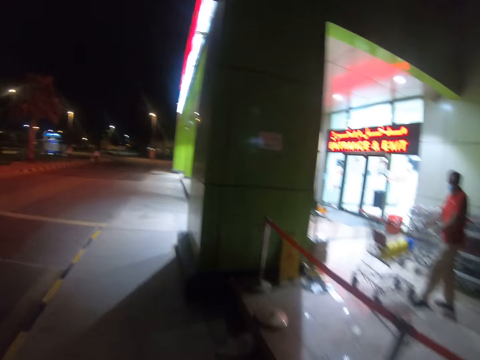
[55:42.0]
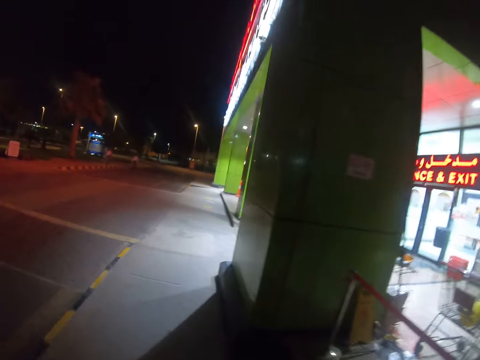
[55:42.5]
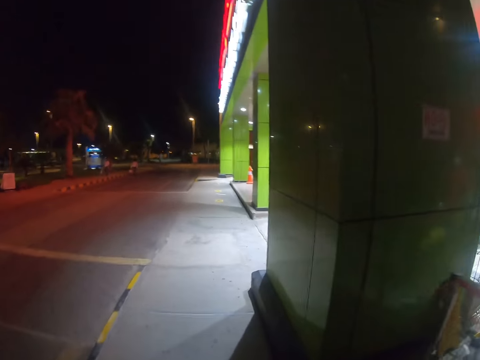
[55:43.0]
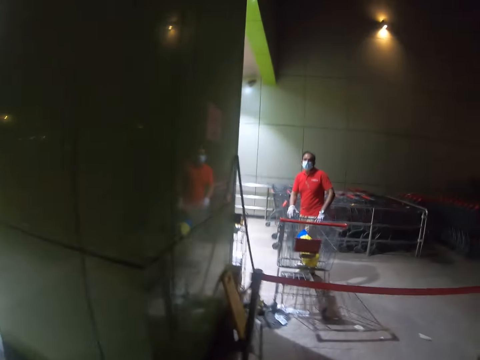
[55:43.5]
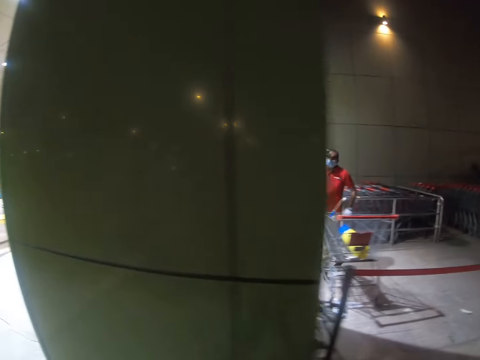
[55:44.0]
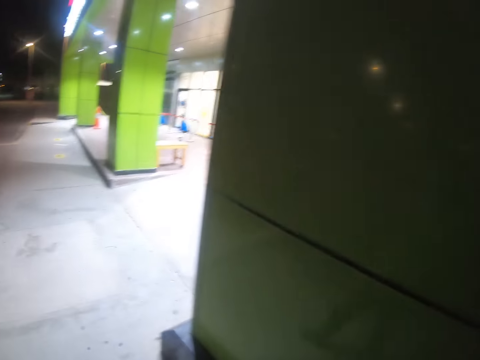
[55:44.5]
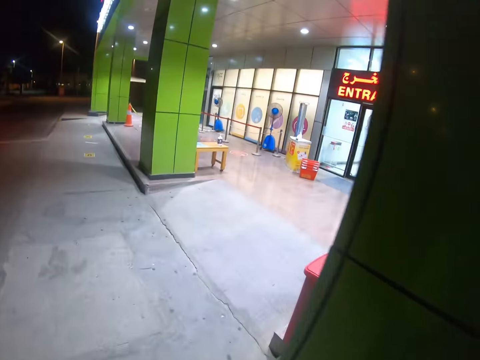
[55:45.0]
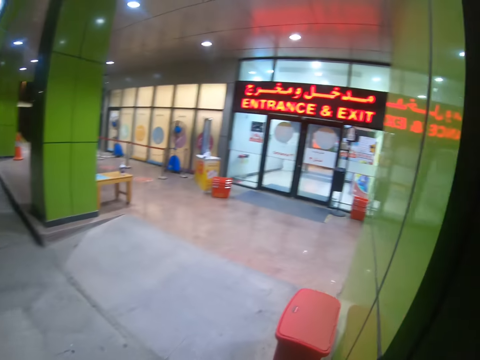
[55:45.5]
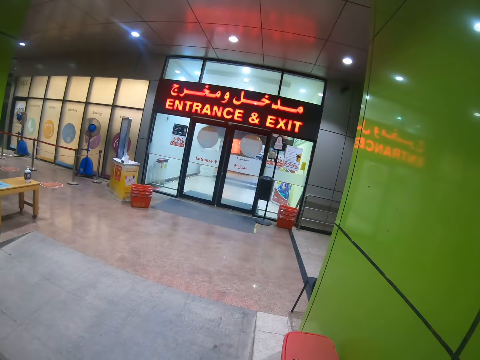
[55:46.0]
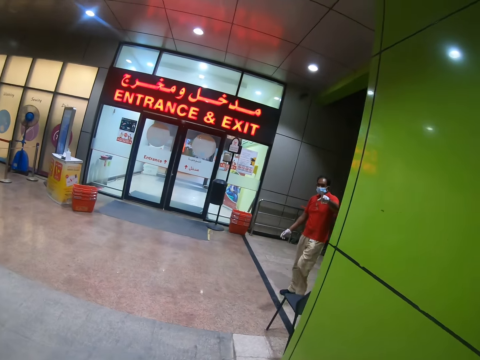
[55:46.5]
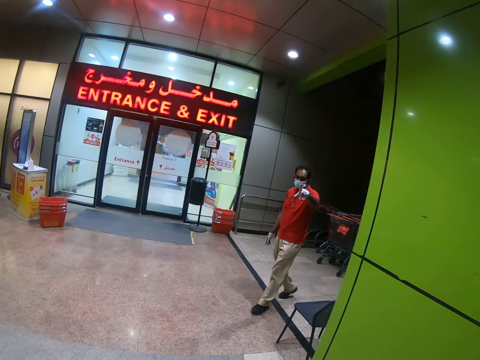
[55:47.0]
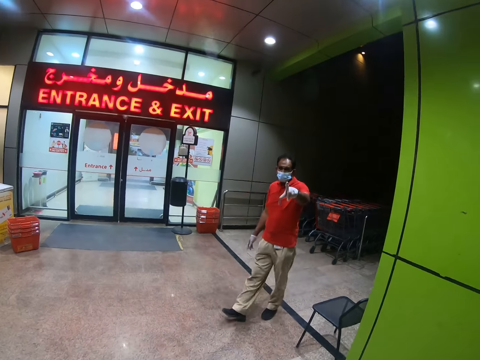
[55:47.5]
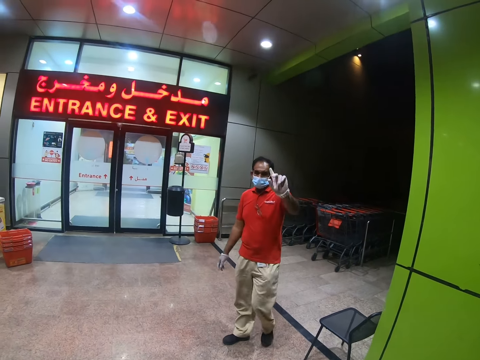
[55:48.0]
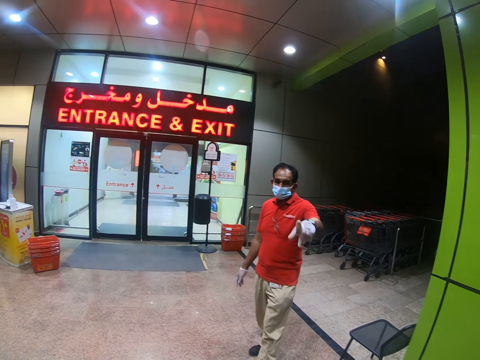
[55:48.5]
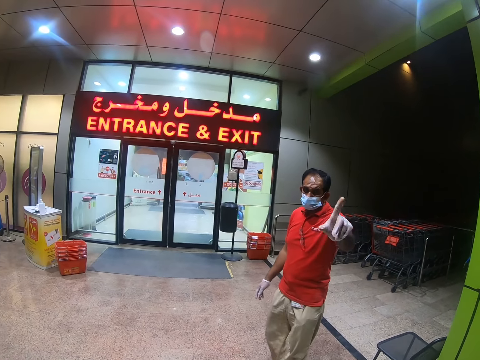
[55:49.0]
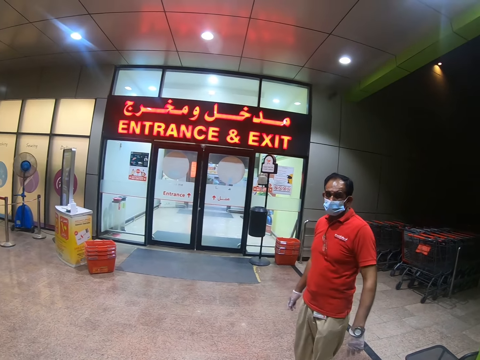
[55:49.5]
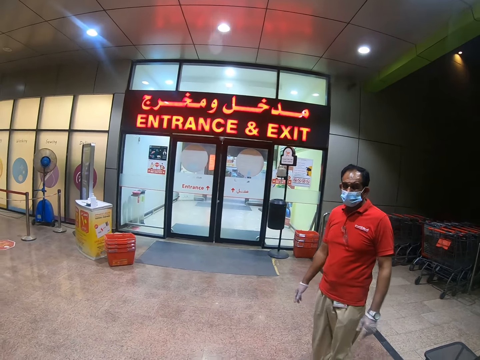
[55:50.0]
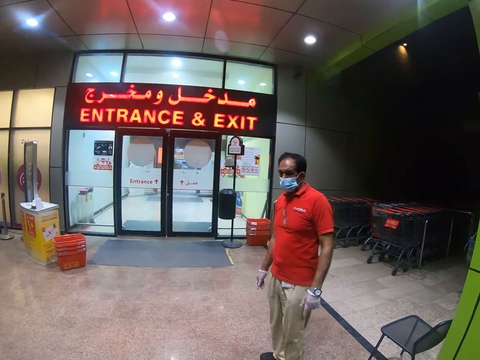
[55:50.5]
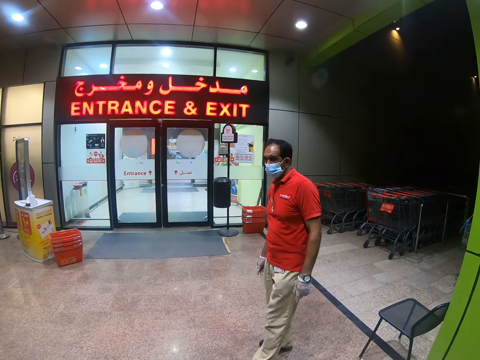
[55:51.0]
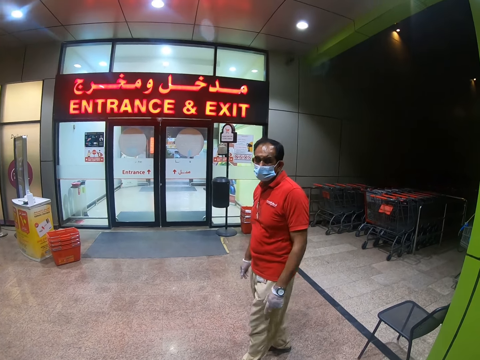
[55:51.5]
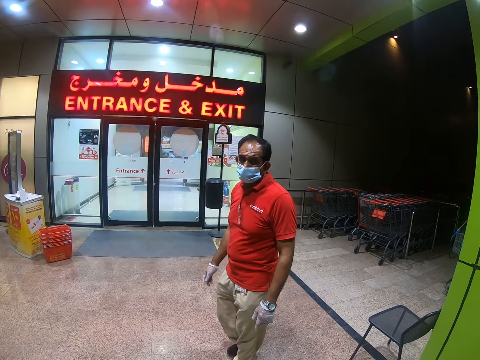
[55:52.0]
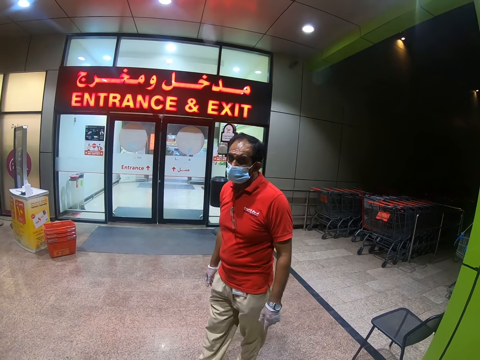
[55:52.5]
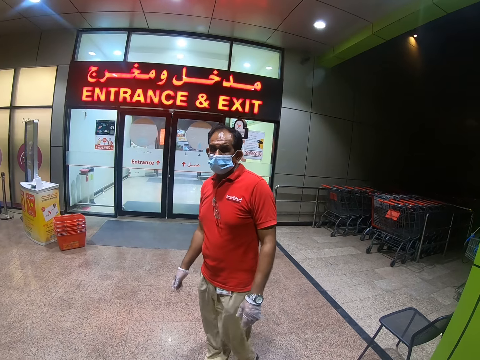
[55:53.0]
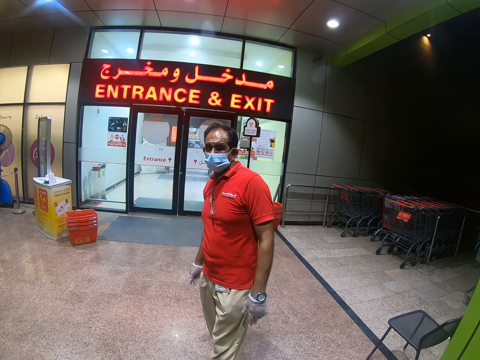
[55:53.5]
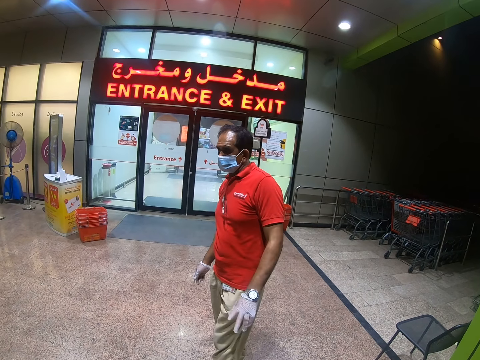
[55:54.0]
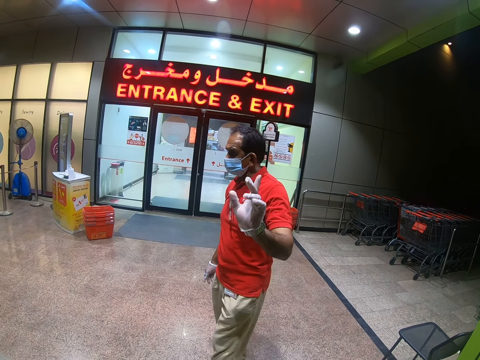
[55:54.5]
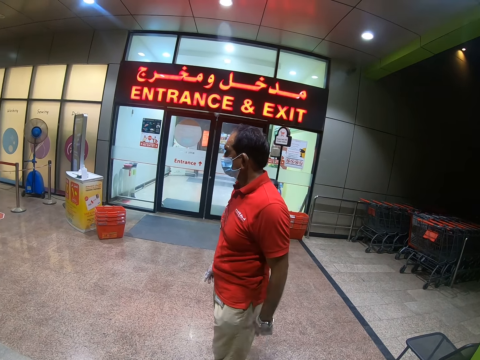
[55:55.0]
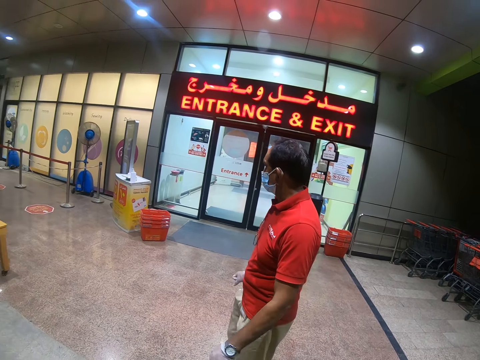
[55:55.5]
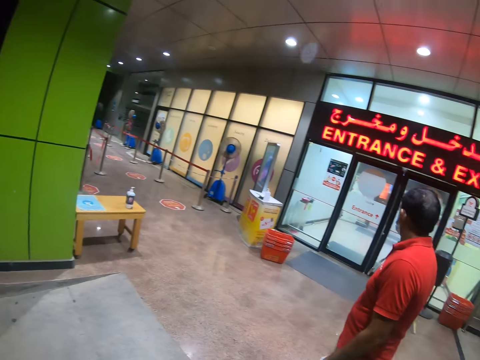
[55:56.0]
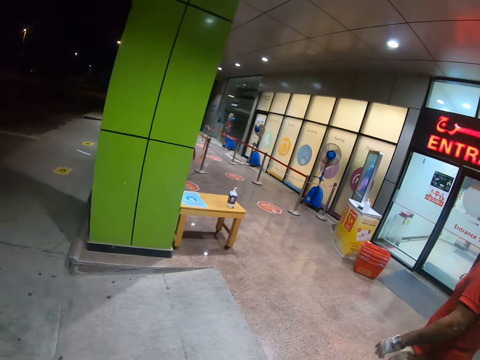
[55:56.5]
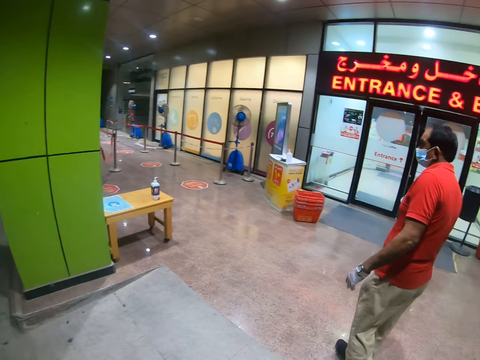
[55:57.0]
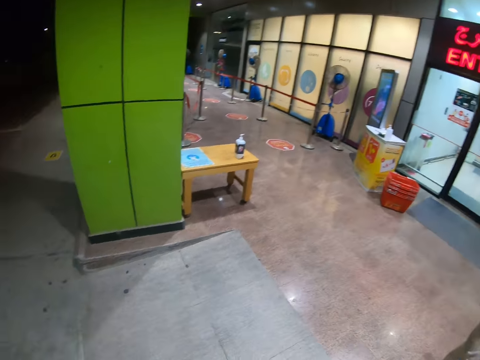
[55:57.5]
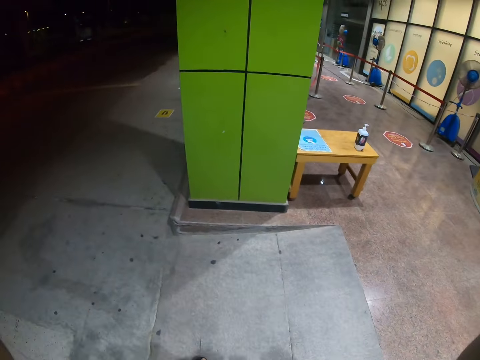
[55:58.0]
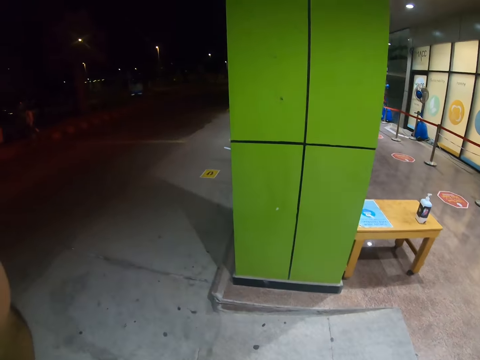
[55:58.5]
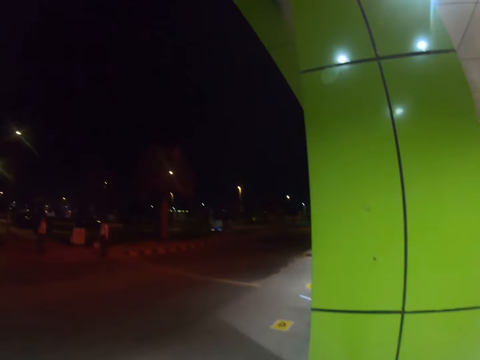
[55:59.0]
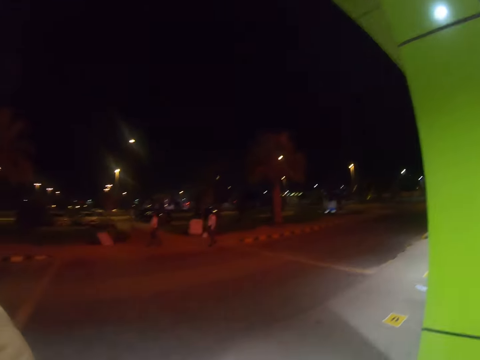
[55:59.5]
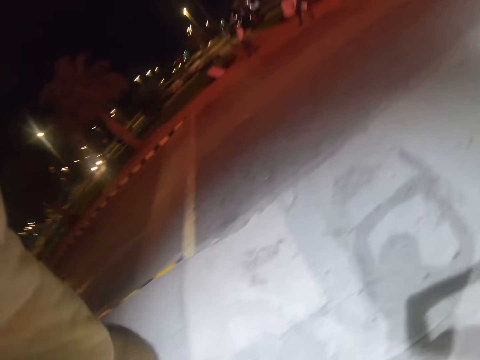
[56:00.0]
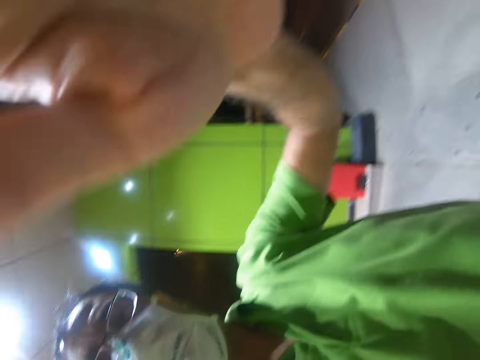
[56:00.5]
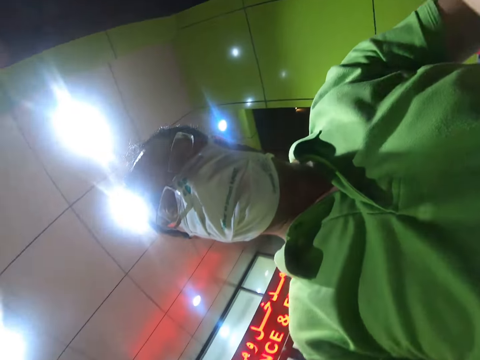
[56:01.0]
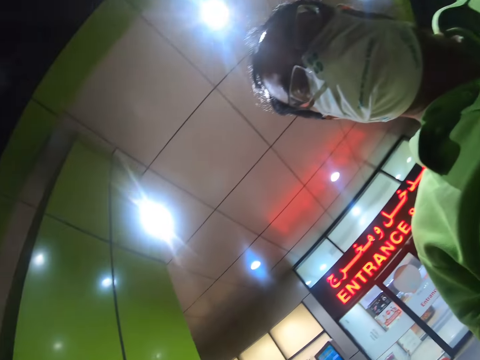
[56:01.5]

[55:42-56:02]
A man speaks to the camera wearer. The man waves to the camera wearer. The camera wearer walks around and speaks to the man. The man points at the camera wearer. The camera wearer removes the camera.
